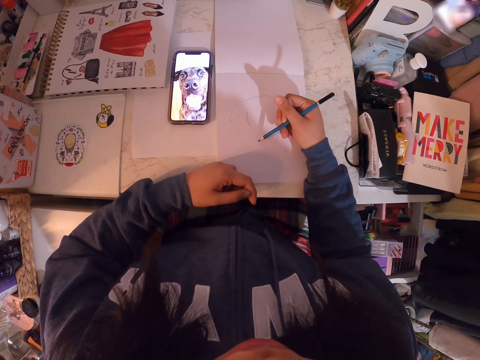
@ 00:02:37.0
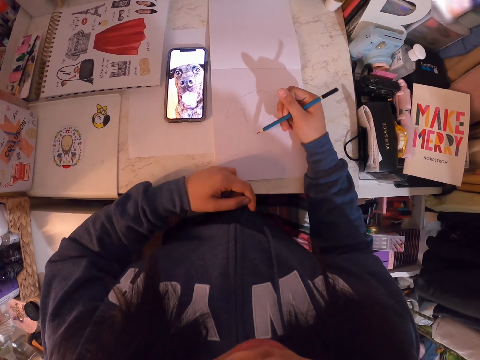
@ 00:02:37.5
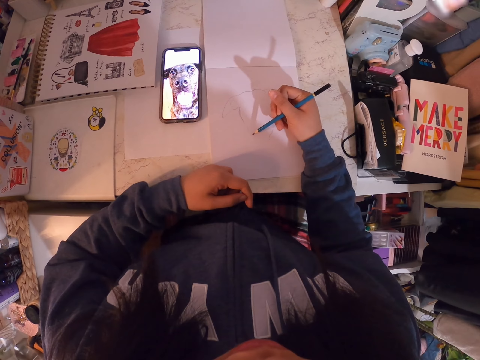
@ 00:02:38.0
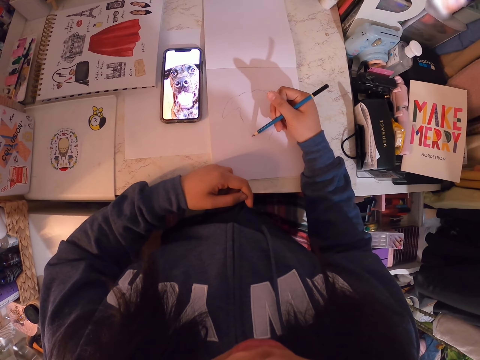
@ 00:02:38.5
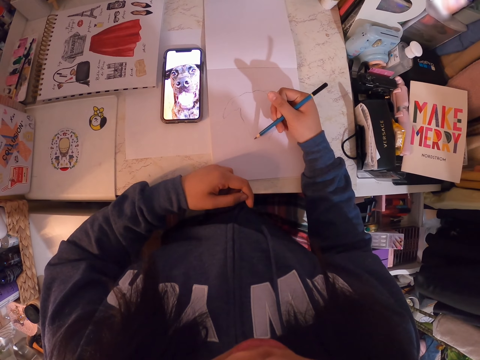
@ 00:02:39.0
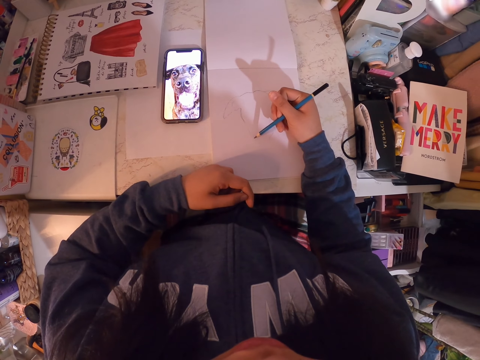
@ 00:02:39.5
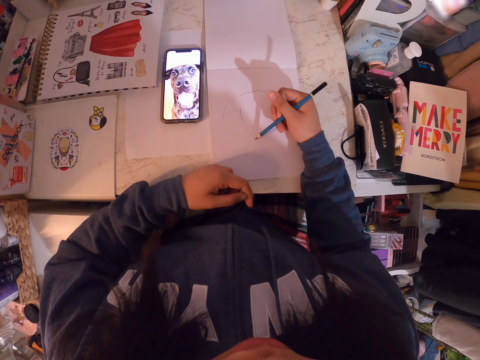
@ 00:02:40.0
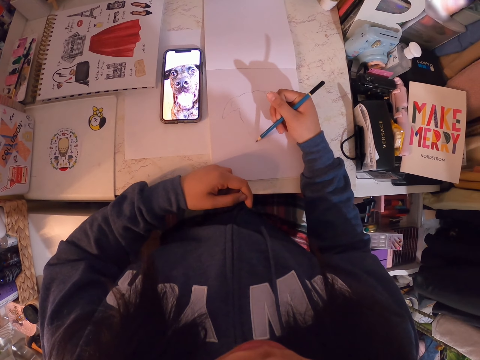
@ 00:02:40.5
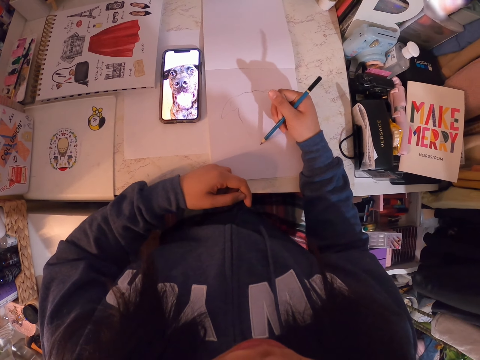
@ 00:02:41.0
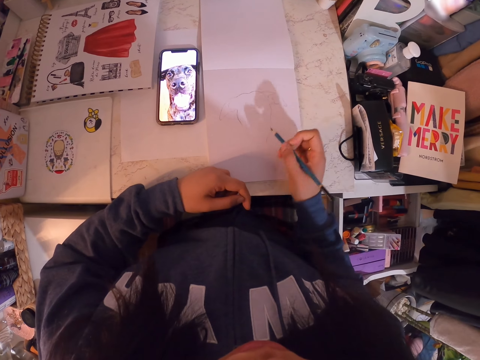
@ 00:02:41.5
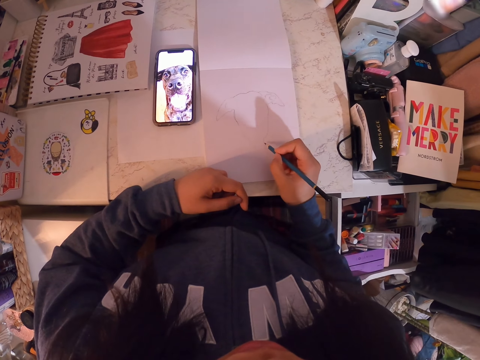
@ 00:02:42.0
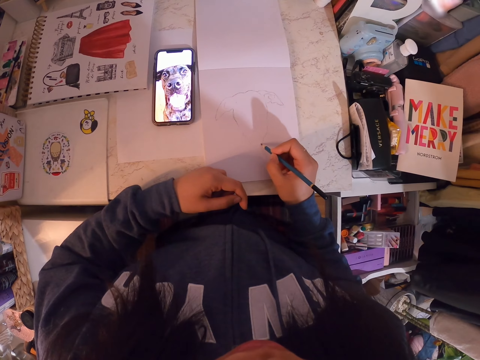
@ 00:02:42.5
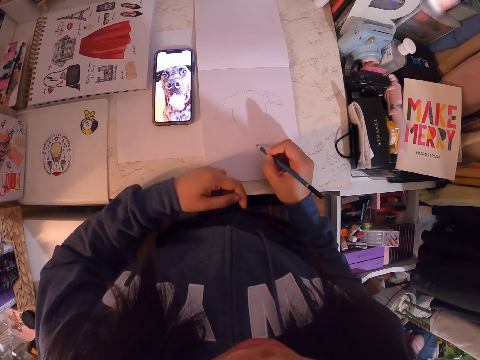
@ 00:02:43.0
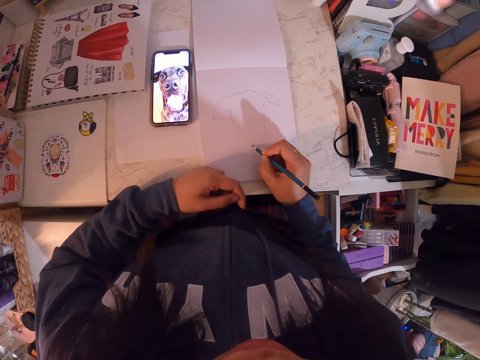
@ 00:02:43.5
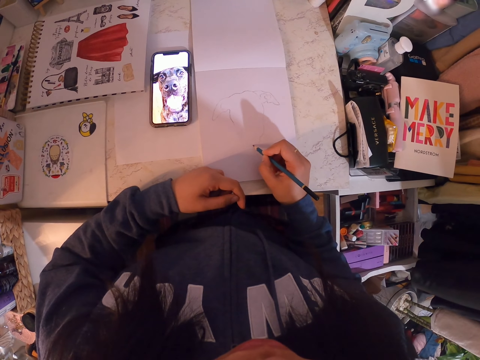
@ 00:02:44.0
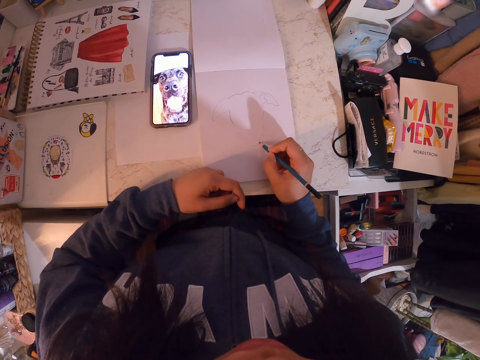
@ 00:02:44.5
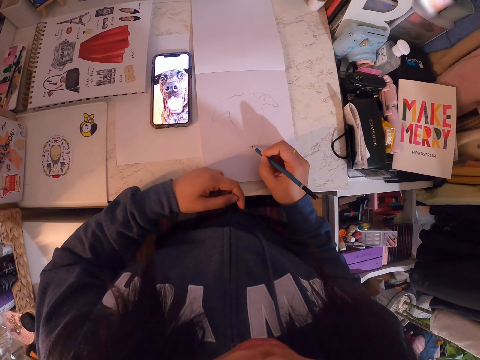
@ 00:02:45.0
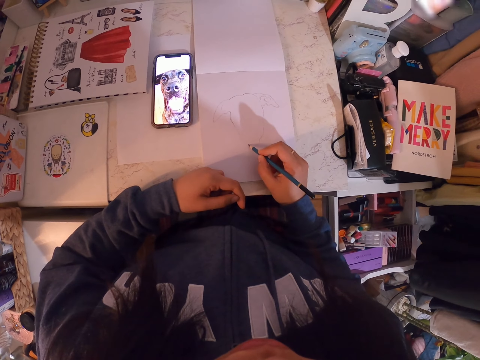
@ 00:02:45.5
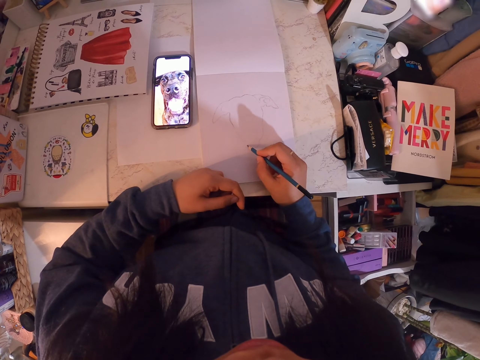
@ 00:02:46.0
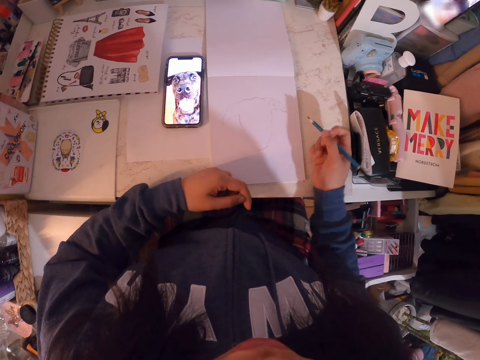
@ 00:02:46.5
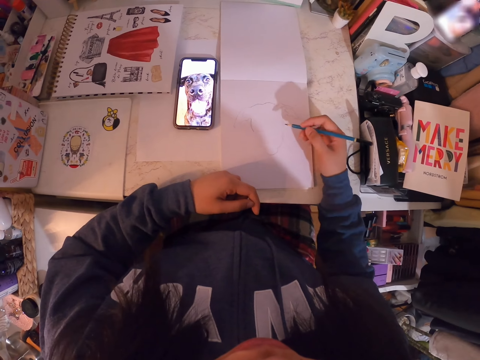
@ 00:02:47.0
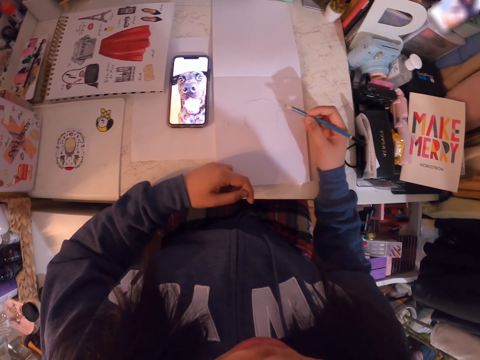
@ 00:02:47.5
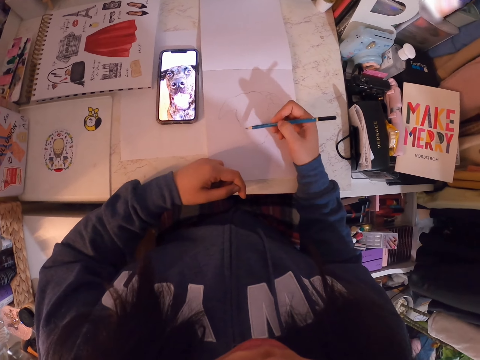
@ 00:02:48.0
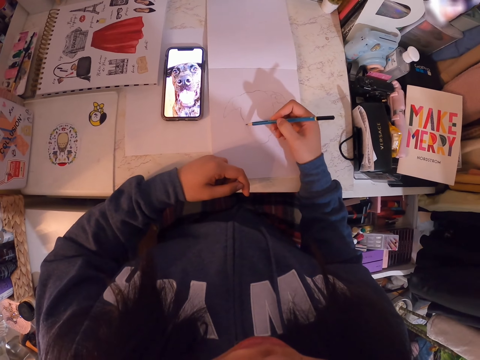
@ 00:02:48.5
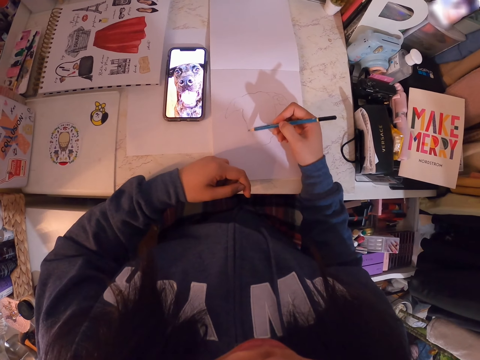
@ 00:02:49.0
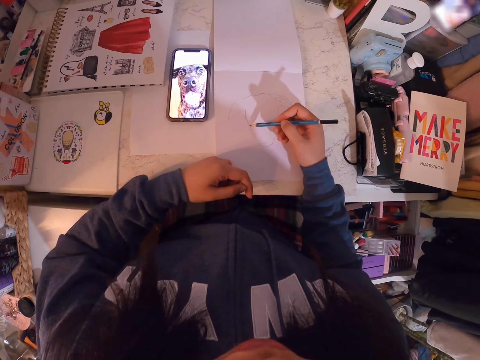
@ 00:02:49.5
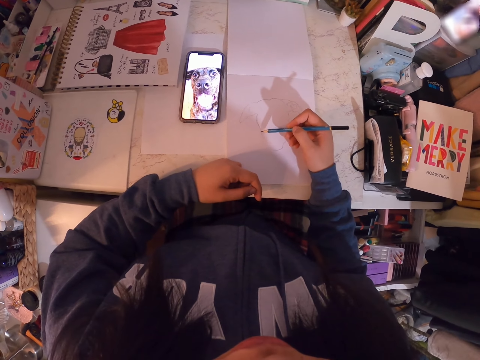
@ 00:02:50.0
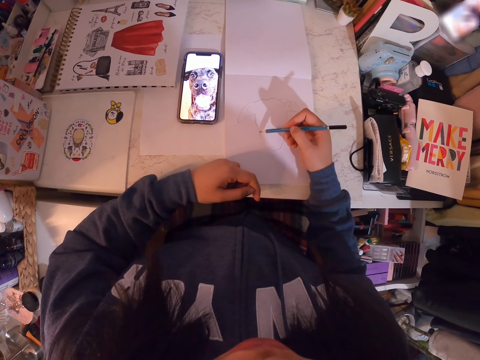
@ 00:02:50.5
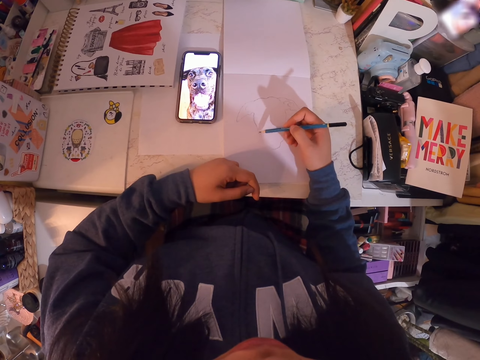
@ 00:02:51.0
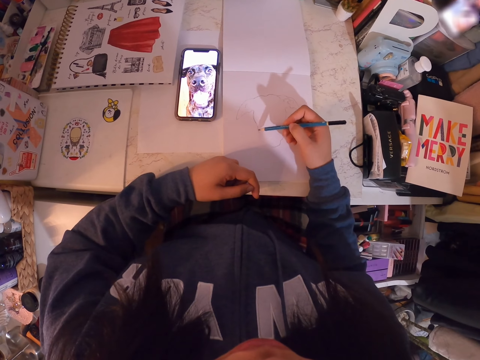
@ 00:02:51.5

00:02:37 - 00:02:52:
The camera wearer holds the pencil. They draw on the book. They hold the pencil. They draw on the book.

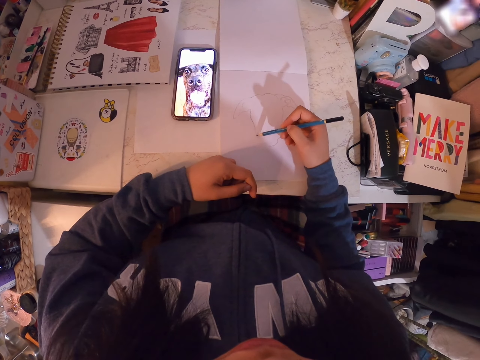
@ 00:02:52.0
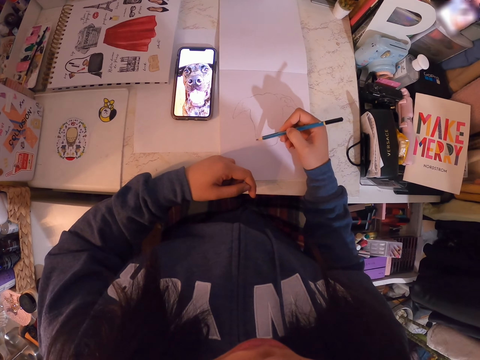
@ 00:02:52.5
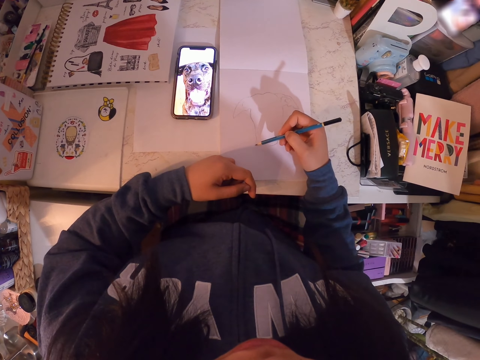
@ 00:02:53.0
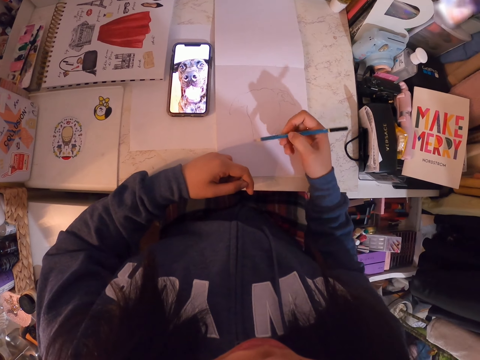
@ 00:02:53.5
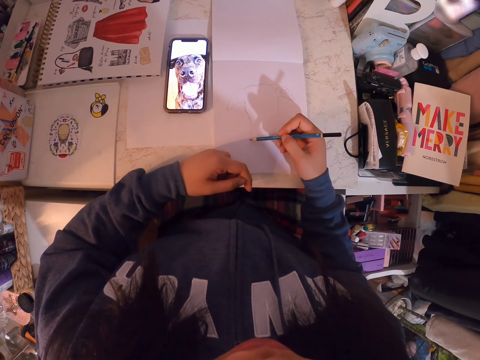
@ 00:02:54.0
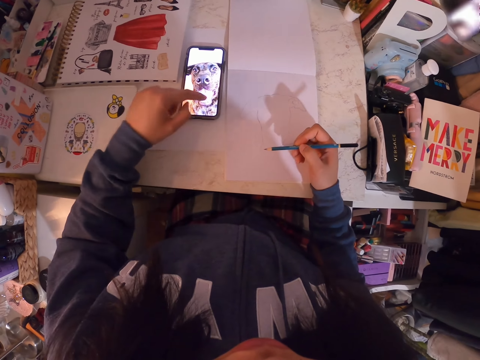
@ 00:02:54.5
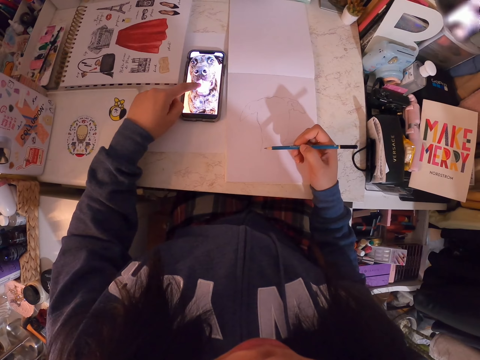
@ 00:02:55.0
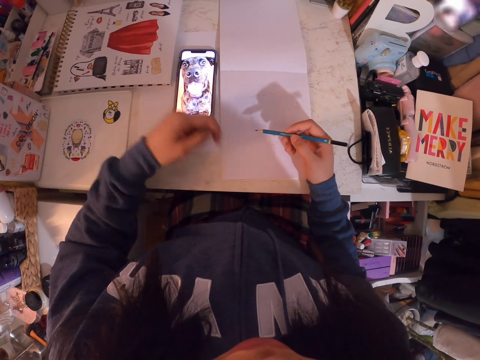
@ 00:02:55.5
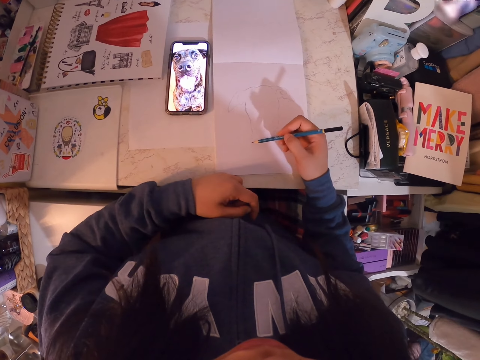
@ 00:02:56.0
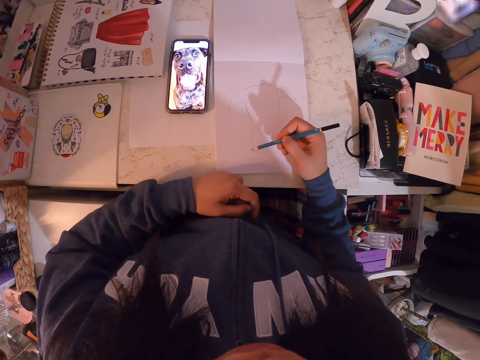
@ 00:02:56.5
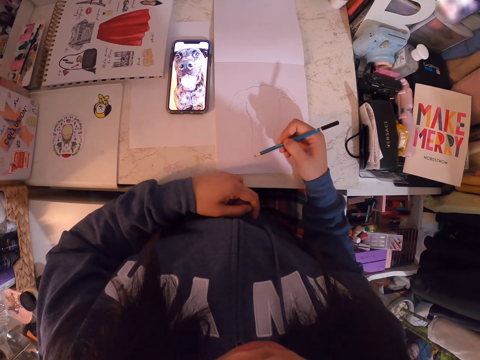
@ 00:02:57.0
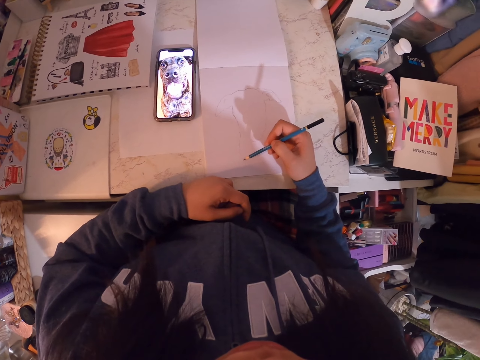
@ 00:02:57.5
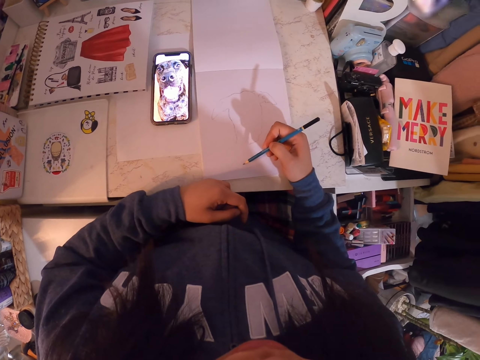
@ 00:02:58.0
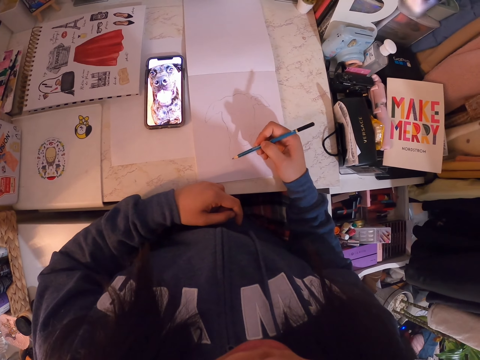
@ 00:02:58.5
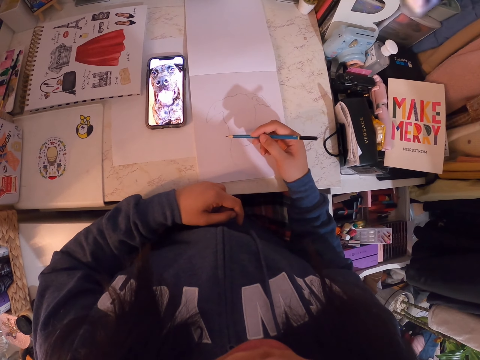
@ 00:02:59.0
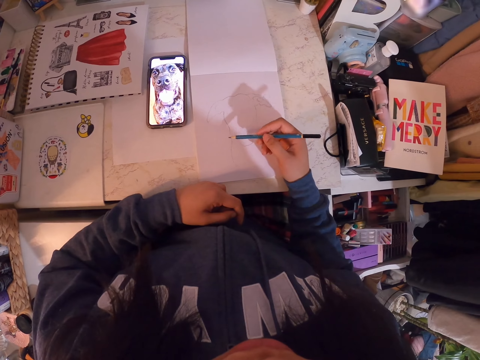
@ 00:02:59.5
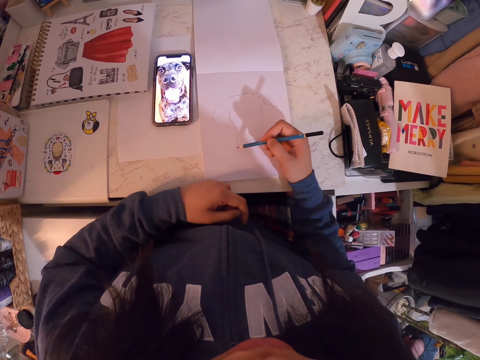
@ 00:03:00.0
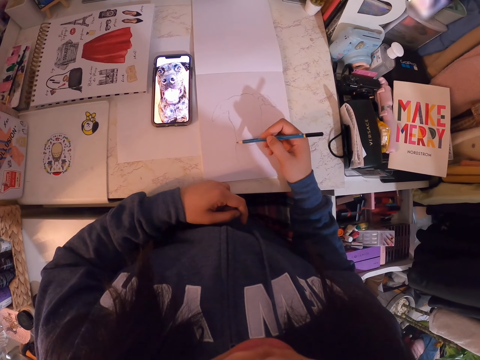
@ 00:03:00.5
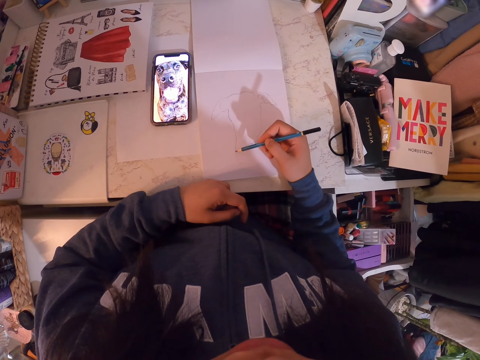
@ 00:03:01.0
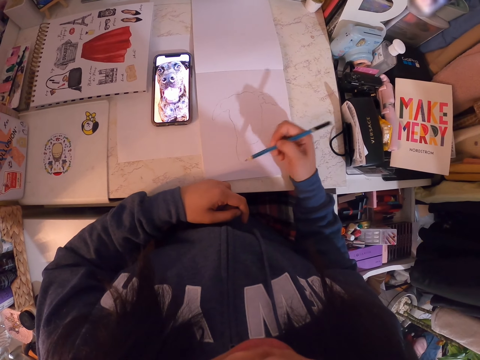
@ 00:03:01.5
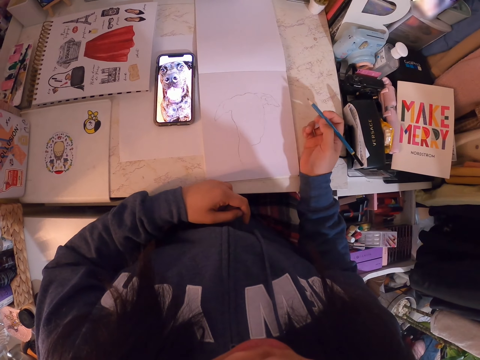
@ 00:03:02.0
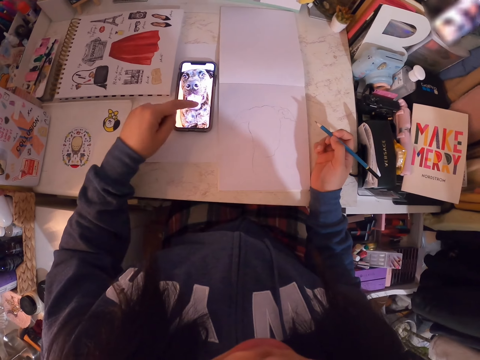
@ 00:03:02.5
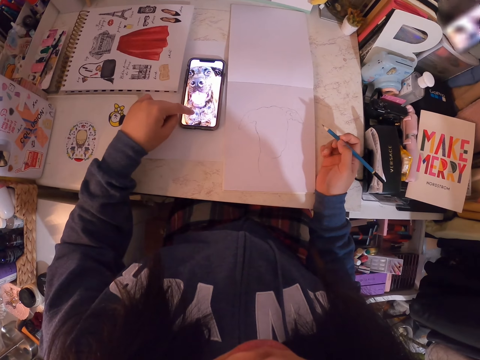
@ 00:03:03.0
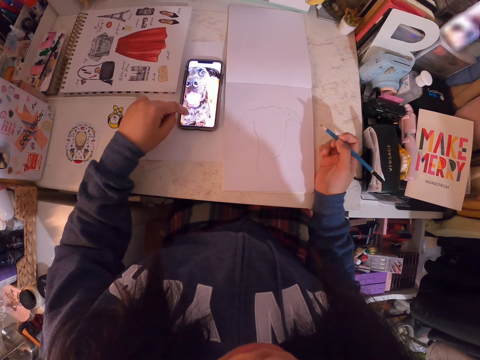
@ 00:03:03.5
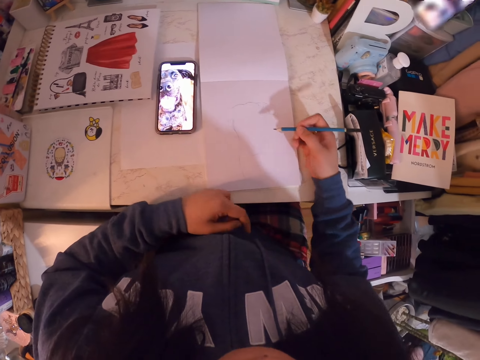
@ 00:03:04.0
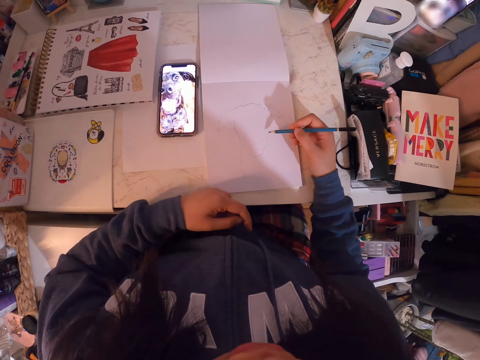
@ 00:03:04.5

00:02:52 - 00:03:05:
The camera wearer scrolls the phone. They put the hand on the book. They draw in the art book with the art pencil. They hold the pencil. They scroll the phone. They put the hand on the book.
